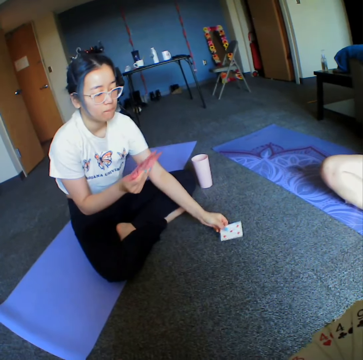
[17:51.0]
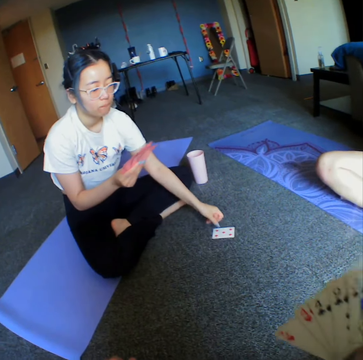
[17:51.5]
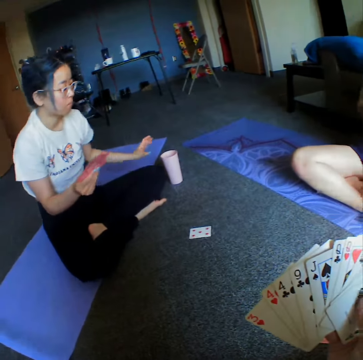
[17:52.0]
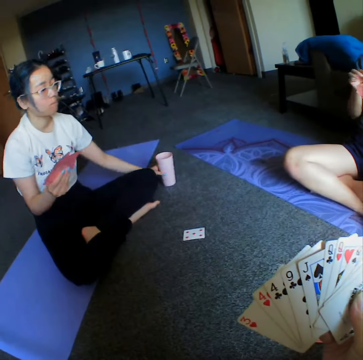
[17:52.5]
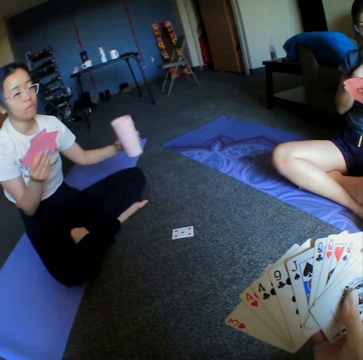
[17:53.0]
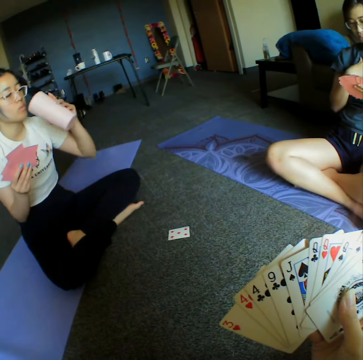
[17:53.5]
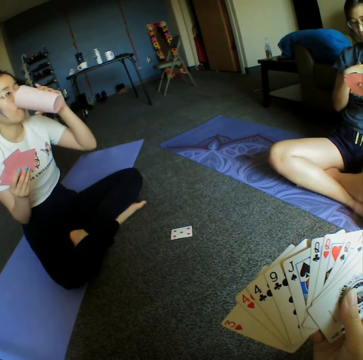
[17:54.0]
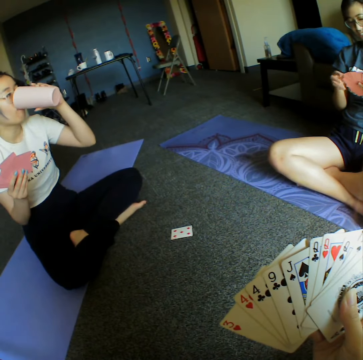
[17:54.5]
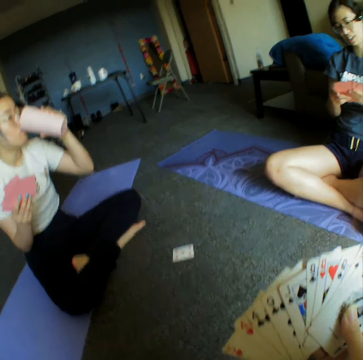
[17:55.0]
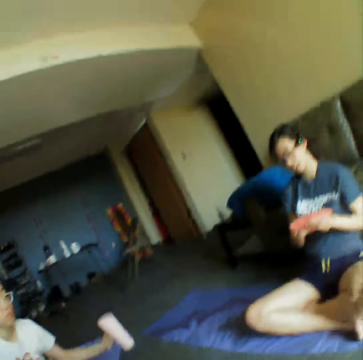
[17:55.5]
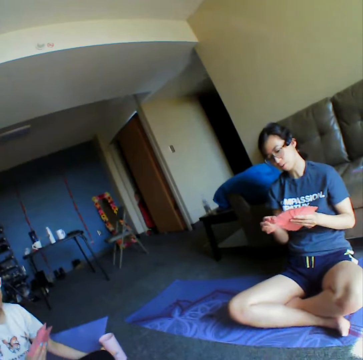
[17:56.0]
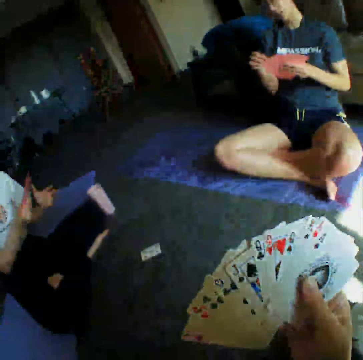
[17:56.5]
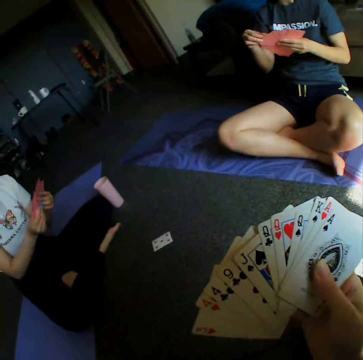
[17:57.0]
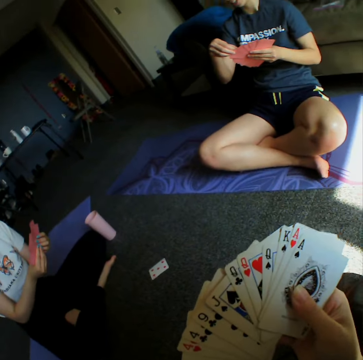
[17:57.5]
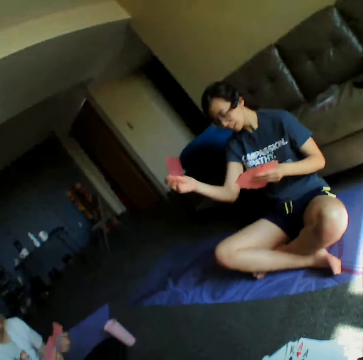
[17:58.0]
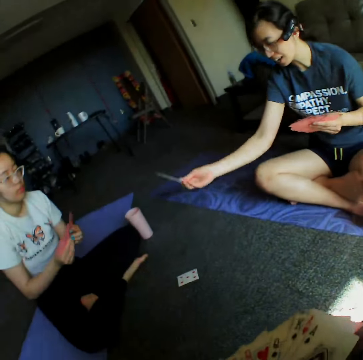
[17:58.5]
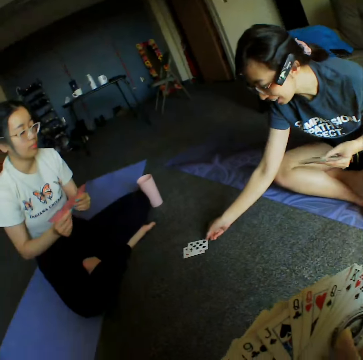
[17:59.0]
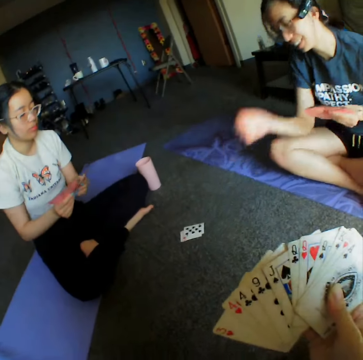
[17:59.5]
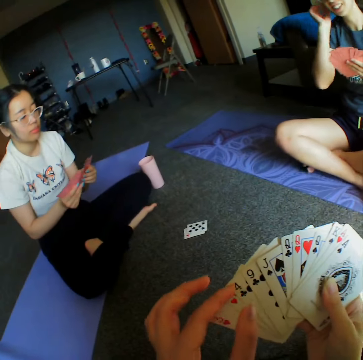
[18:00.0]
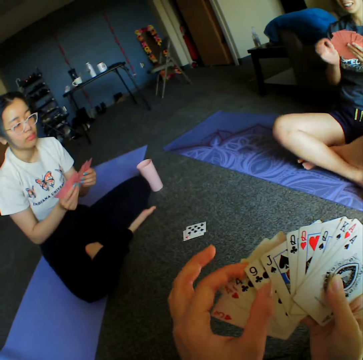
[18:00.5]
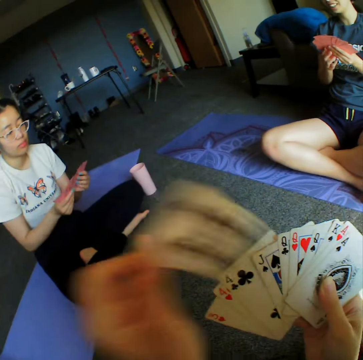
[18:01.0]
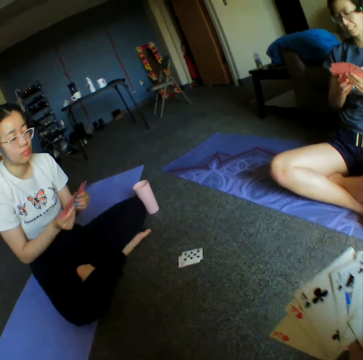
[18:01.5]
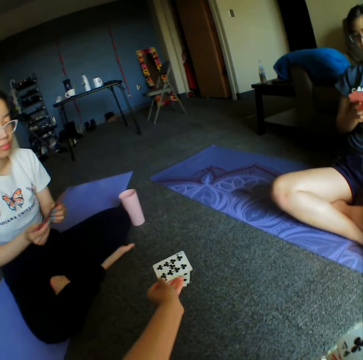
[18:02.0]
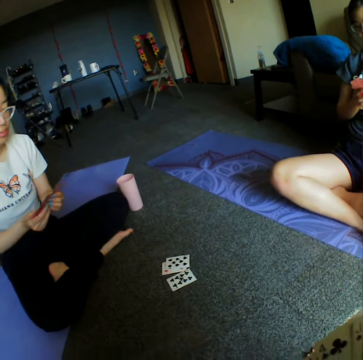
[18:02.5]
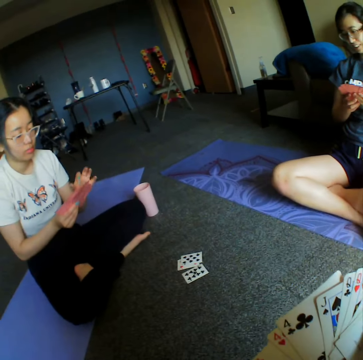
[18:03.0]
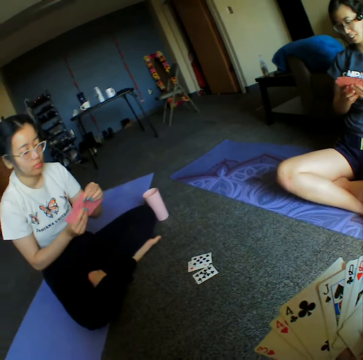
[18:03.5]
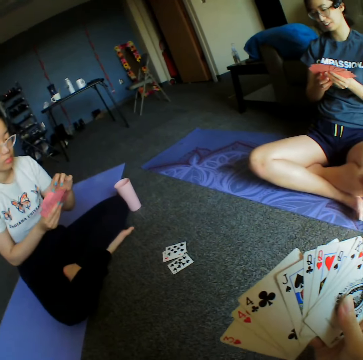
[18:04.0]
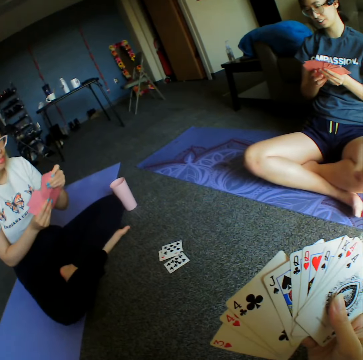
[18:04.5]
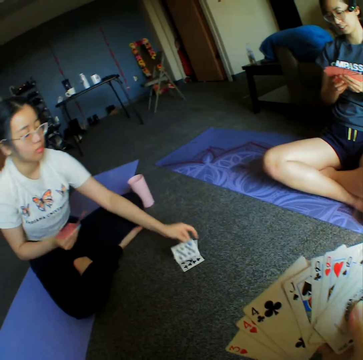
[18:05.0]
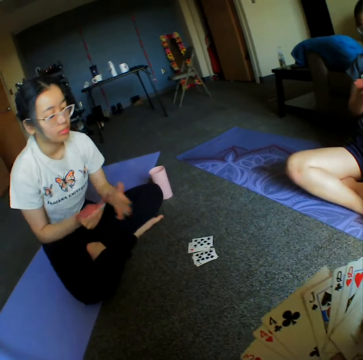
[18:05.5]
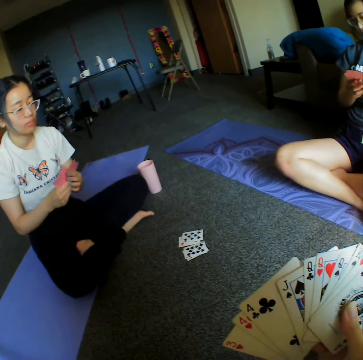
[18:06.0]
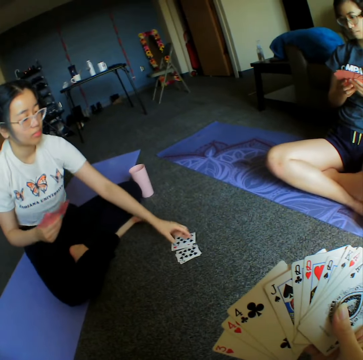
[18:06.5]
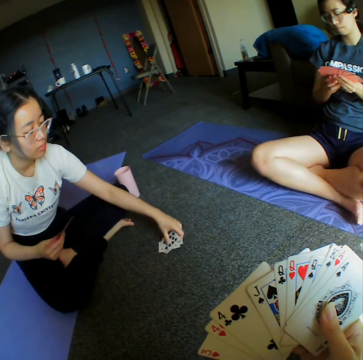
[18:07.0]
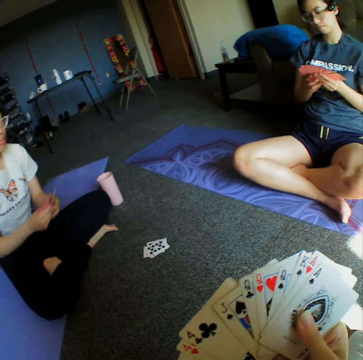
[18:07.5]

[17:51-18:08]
The woman puts the cards down on the floor. The woman picks up a glass of water, or tumbler, from down on the floor. The woman drinks water from the tumbler. The woman puts the glass of water down on the floor. The camera wearer looks around the room. Another woman throws the card on the floor. The camera wearer throws the cards on the floor. The first woman throws the cards down on the floor and rearranges the cards on the floor.

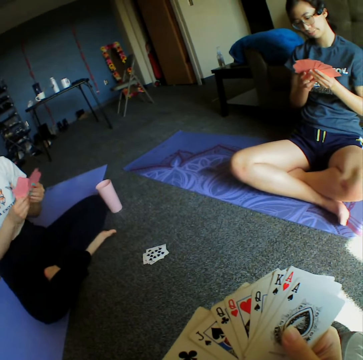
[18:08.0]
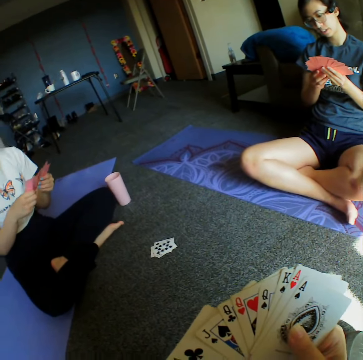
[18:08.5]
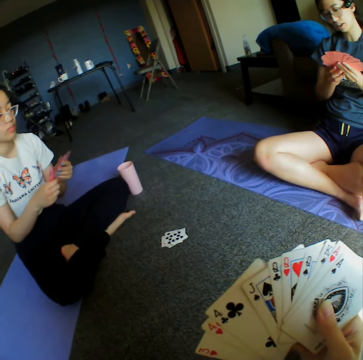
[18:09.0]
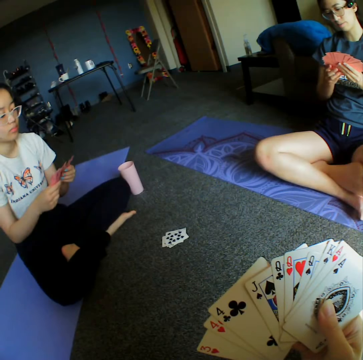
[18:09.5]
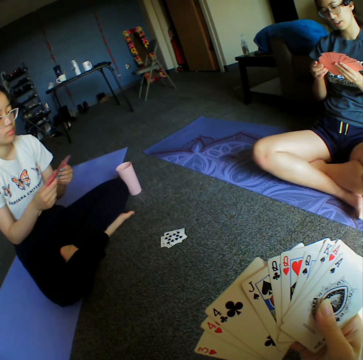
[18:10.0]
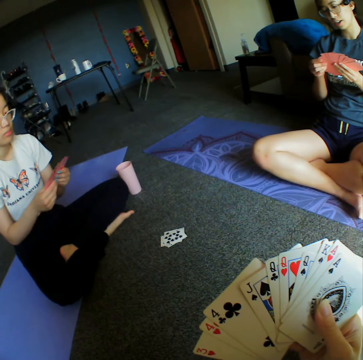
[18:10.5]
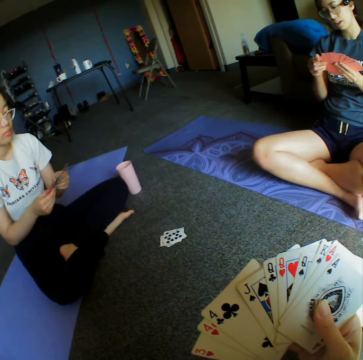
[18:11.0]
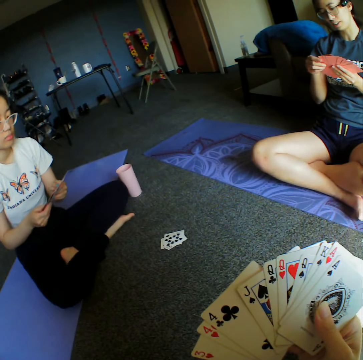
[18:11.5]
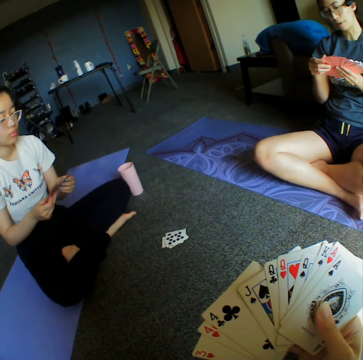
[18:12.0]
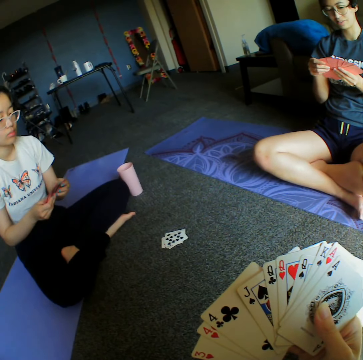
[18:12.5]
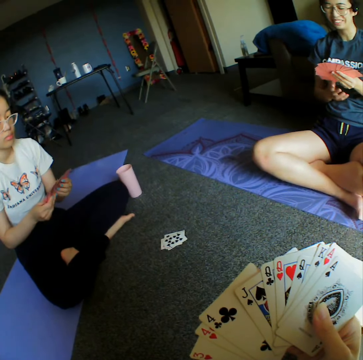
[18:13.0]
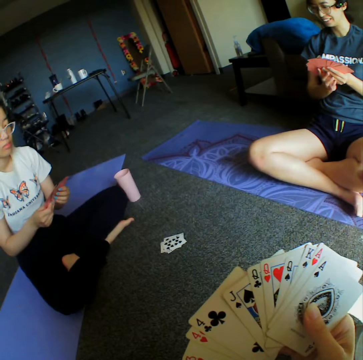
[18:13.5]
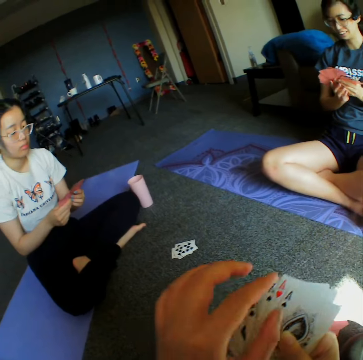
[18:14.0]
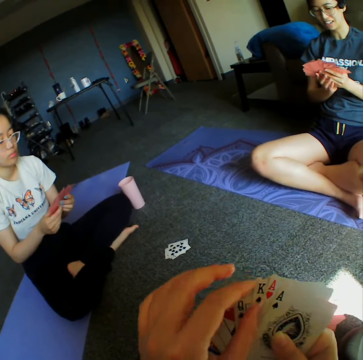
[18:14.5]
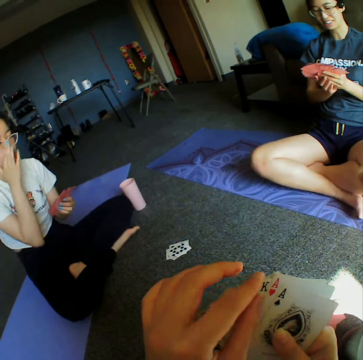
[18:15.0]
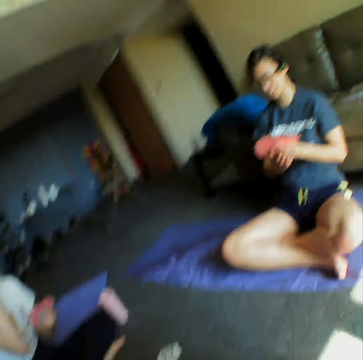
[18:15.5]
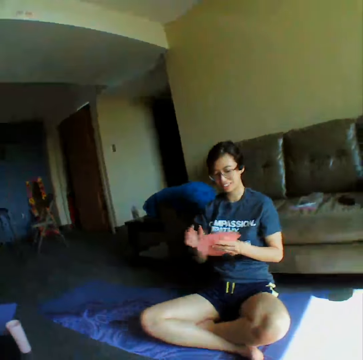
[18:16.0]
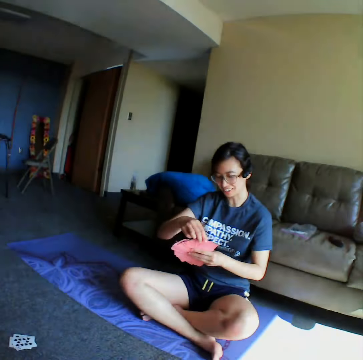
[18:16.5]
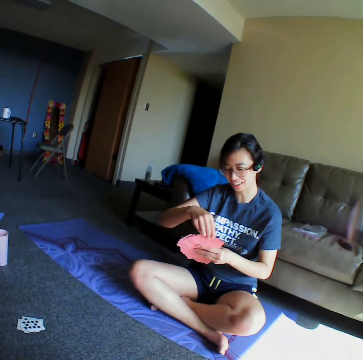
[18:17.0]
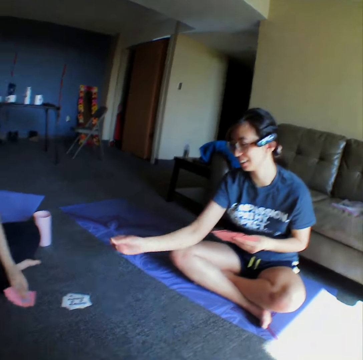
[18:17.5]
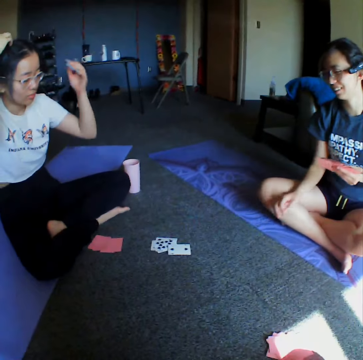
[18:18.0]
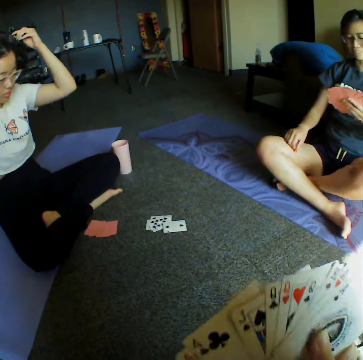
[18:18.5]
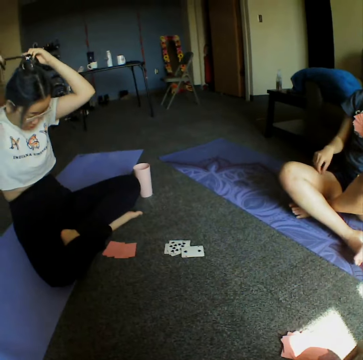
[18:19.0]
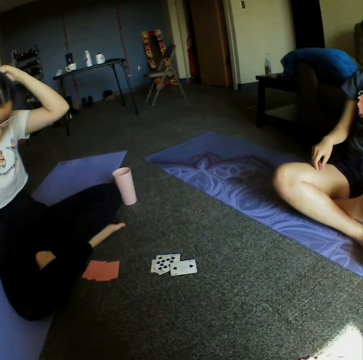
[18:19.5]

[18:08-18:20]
The camera wearer demonstrates something to a woman and a person. The woman throws a card on the floor.

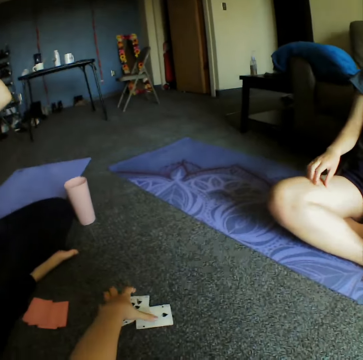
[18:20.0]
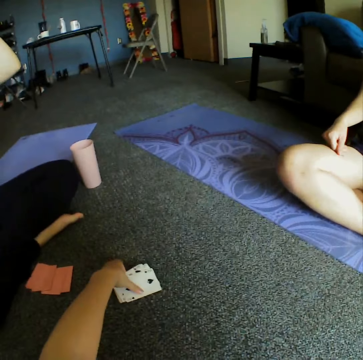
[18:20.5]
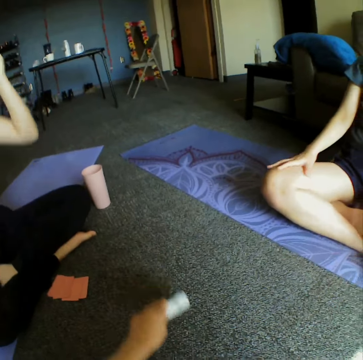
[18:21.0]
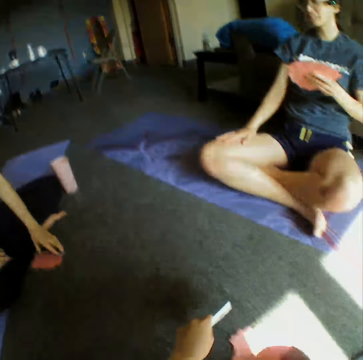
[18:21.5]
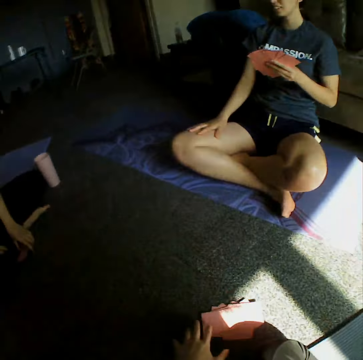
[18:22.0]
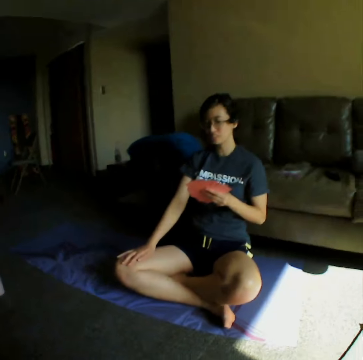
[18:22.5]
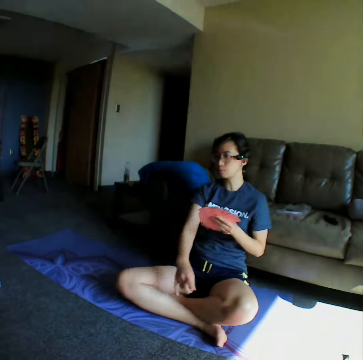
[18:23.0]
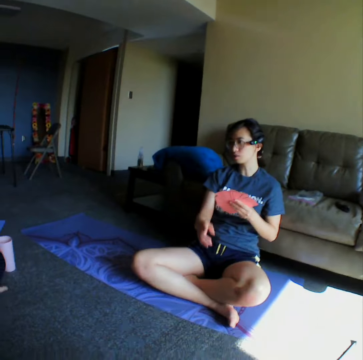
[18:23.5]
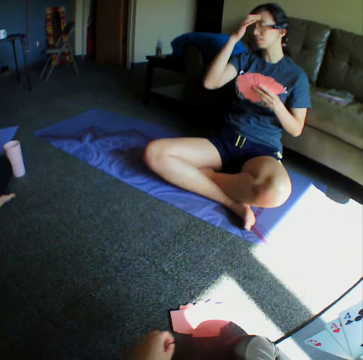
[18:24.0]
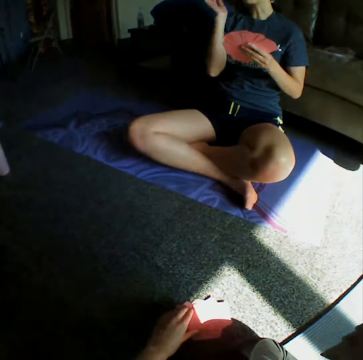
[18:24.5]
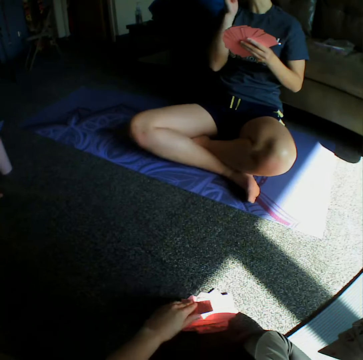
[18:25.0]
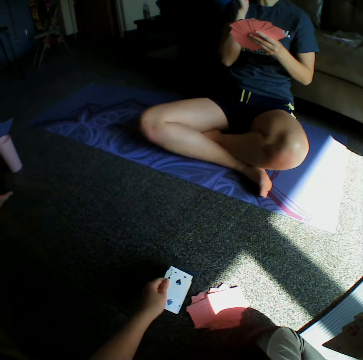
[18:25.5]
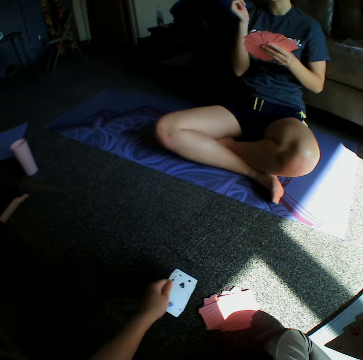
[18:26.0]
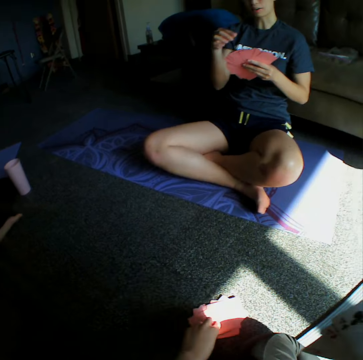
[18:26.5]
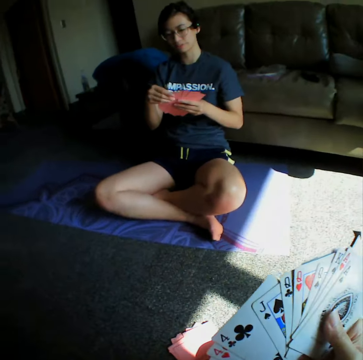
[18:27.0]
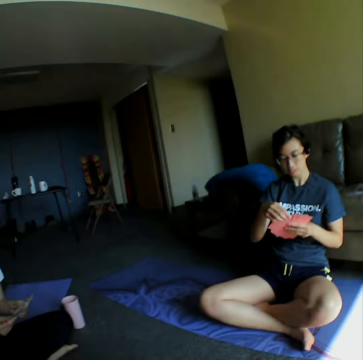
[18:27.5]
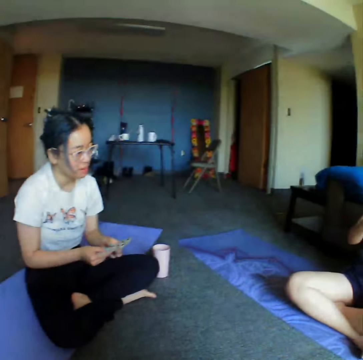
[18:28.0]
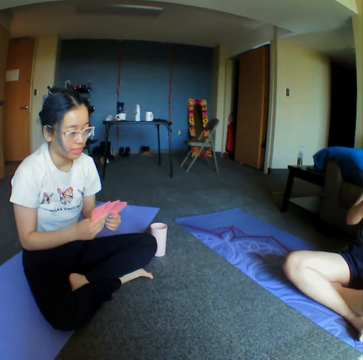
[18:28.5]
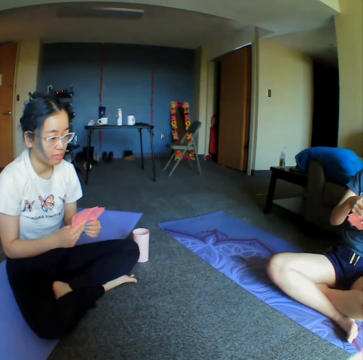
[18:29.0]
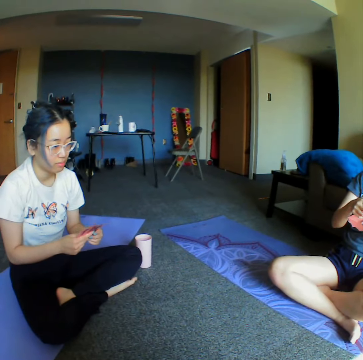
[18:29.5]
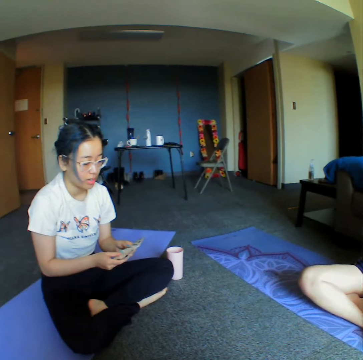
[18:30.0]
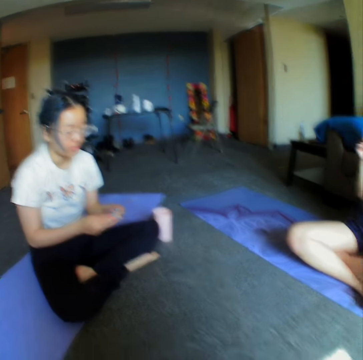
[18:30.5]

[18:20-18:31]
The camera wearer picks up cards from the floor. A woman demonstrates something to another woman and the camera wearer. The camera wearer converses with the first woman. They pick up a card from the floor, place the card on the floor, and look around the house.
